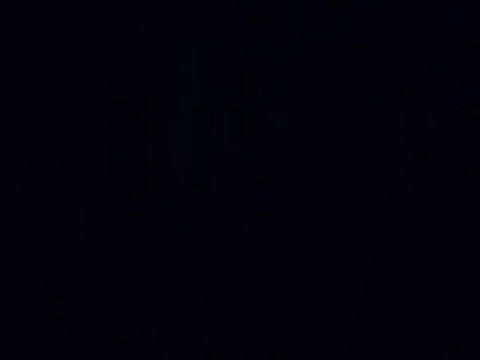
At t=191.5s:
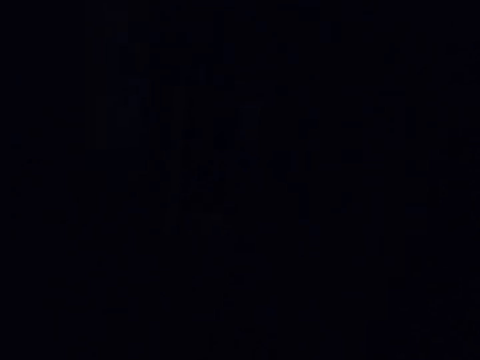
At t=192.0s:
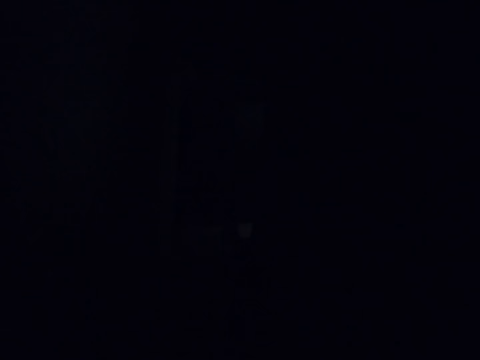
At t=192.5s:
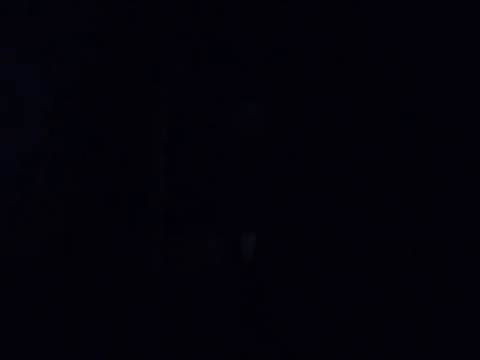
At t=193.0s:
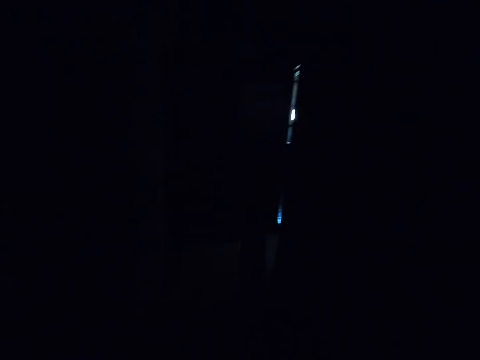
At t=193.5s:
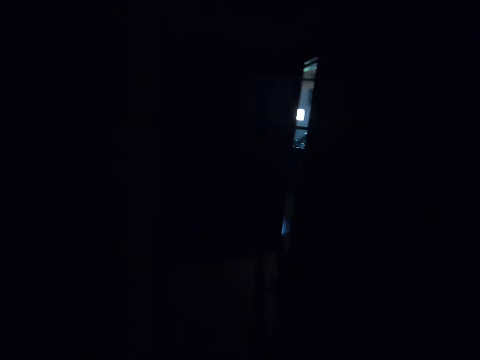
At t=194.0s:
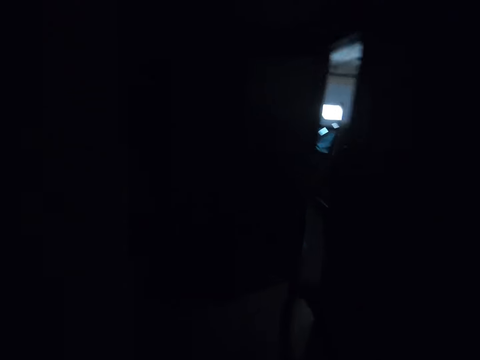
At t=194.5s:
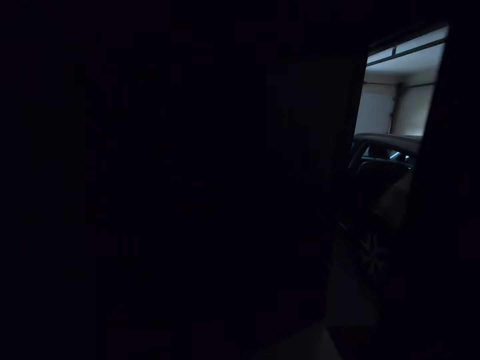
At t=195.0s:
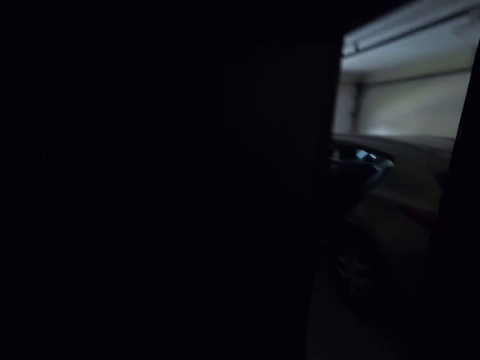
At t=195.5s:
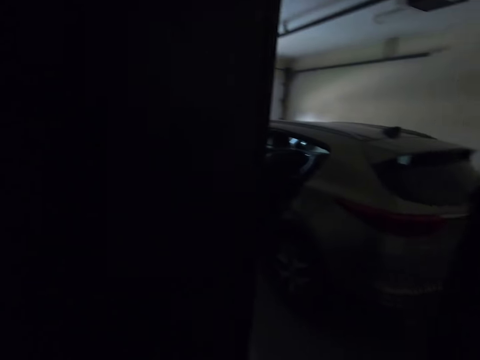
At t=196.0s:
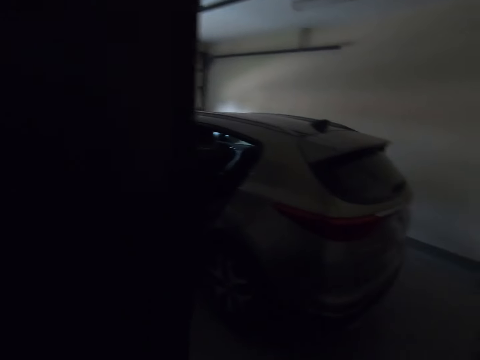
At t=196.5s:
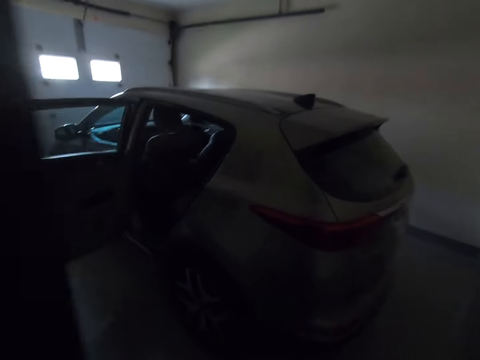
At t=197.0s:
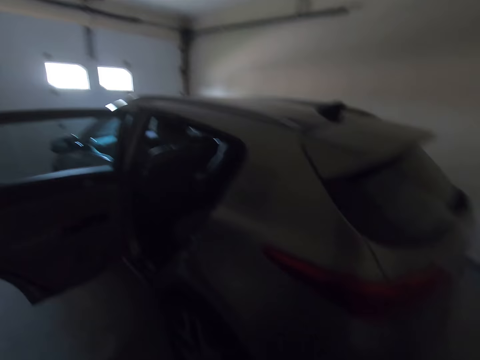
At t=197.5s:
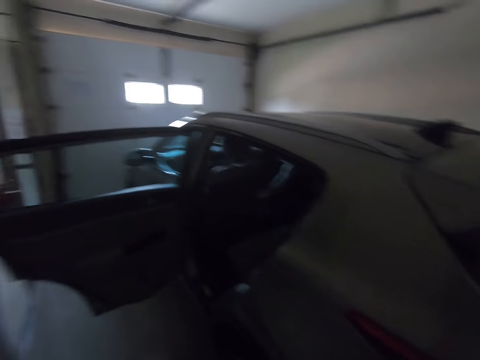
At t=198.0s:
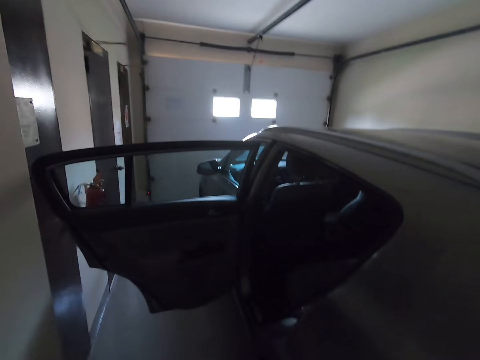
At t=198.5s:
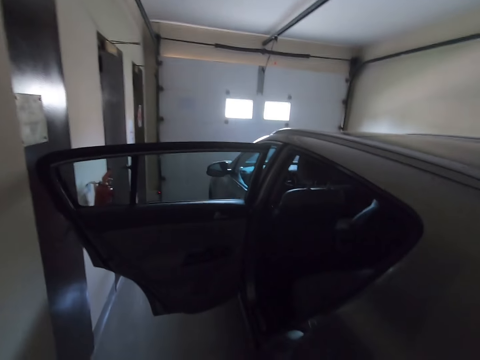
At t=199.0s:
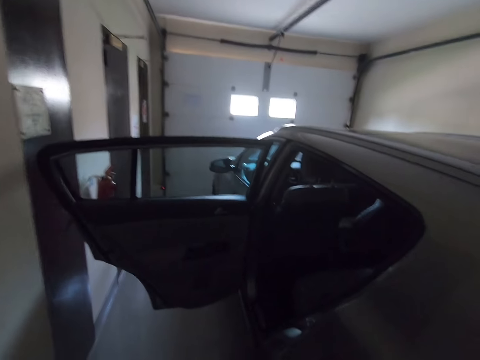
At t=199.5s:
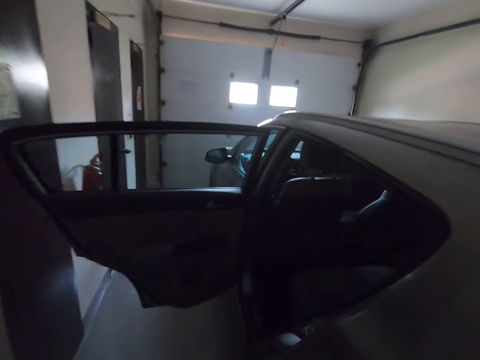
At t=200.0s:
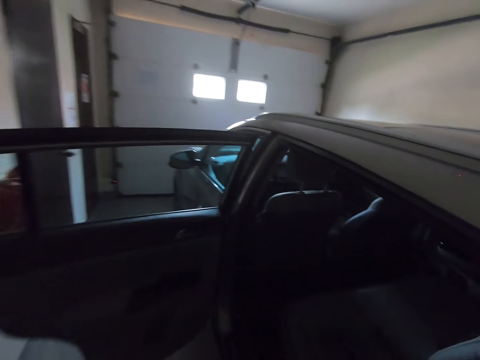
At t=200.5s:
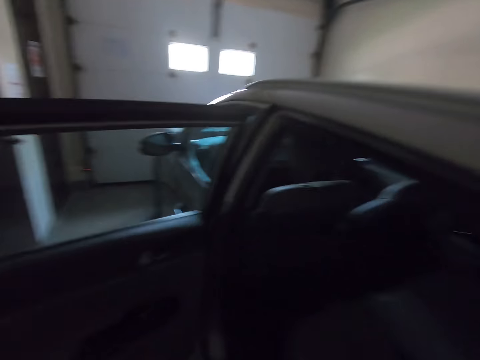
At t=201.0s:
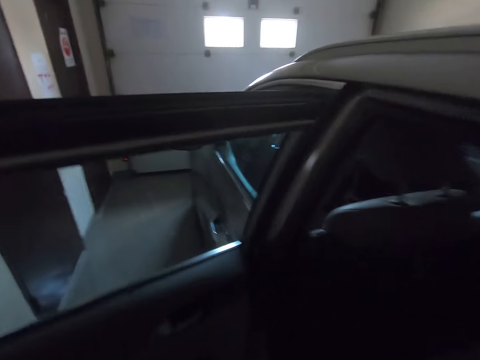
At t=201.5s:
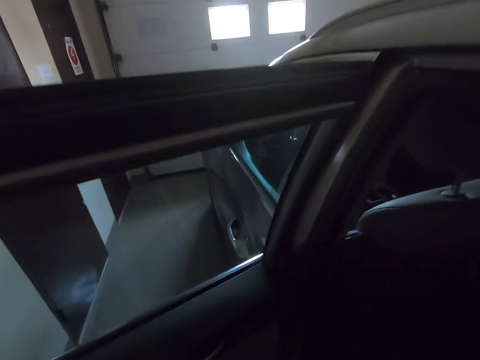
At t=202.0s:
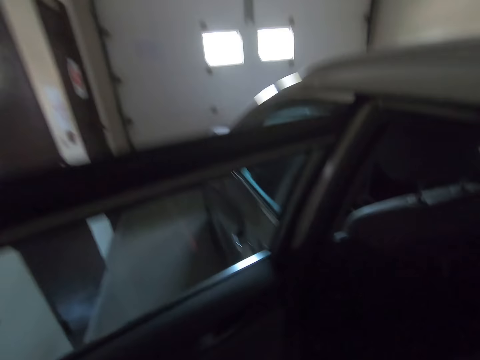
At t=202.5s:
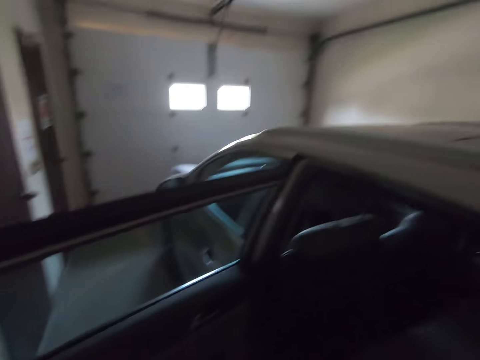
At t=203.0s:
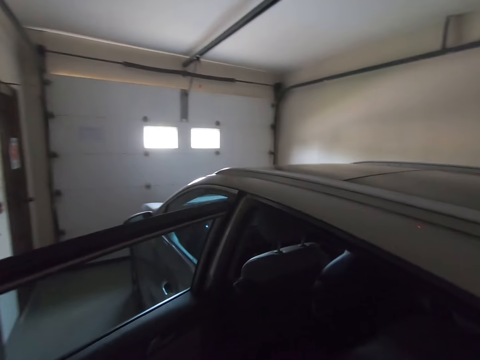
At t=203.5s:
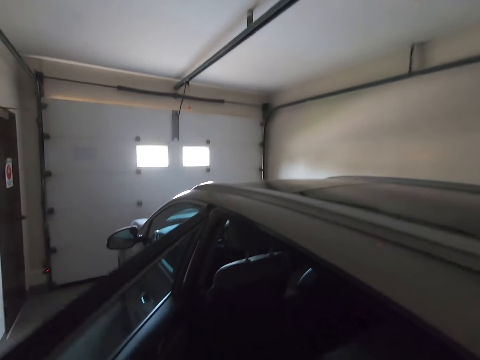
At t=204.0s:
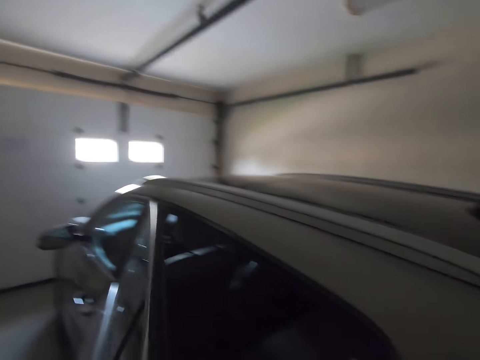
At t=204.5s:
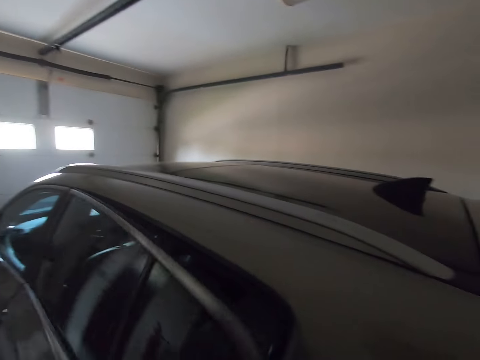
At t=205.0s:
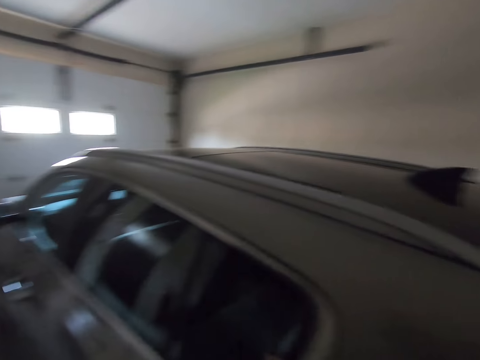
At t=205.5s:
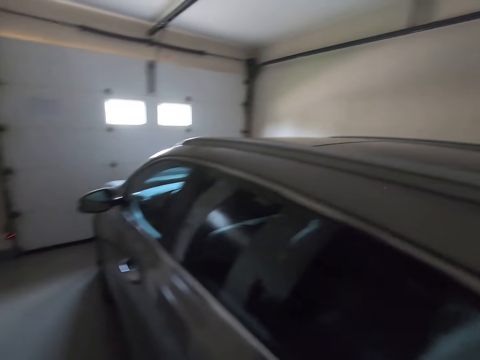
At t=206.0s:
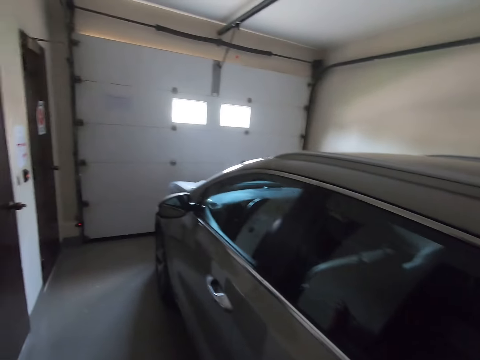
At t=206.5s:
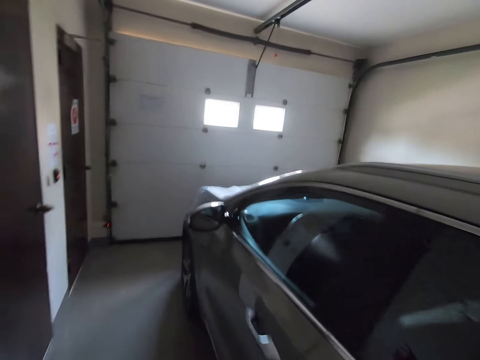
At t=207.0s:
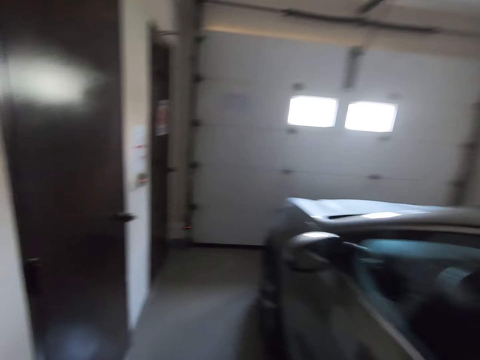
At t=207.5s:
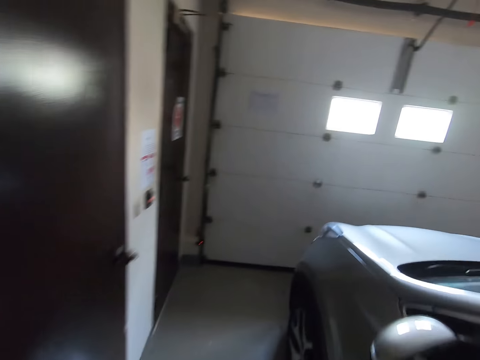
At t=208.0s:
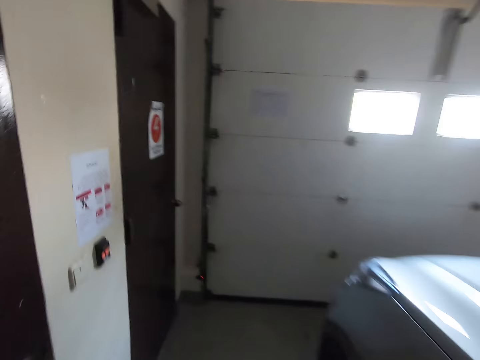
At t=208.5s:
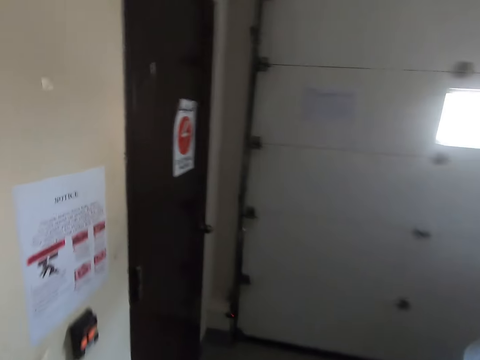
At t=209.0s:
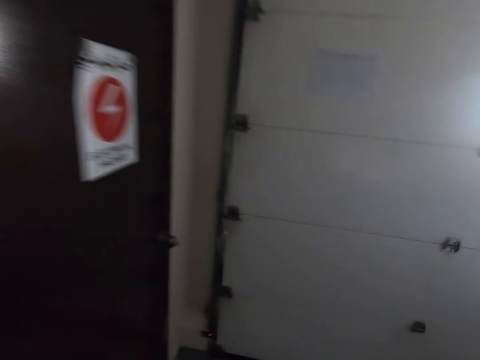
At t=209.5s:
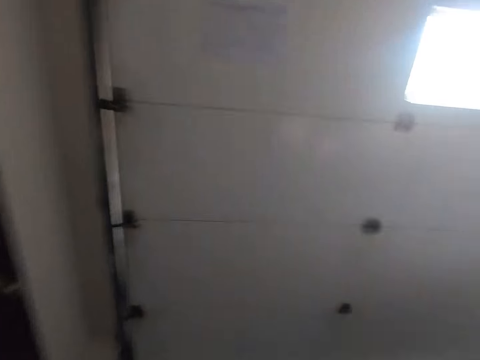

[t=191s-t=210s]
The camera wearer walks towards the outside door. They close the car back door. They walk.

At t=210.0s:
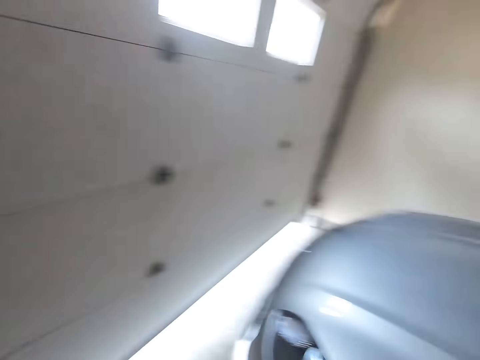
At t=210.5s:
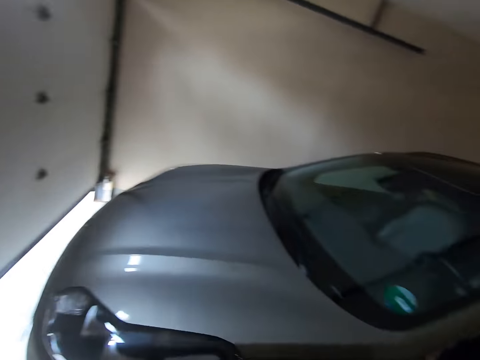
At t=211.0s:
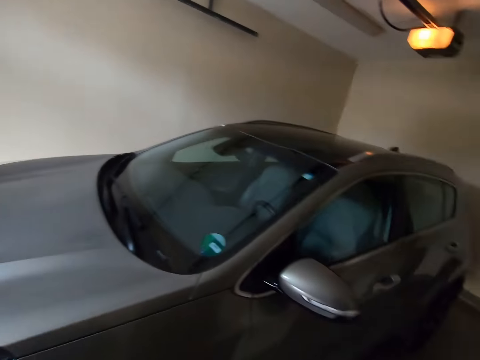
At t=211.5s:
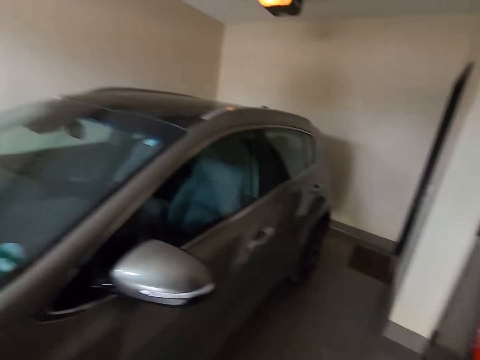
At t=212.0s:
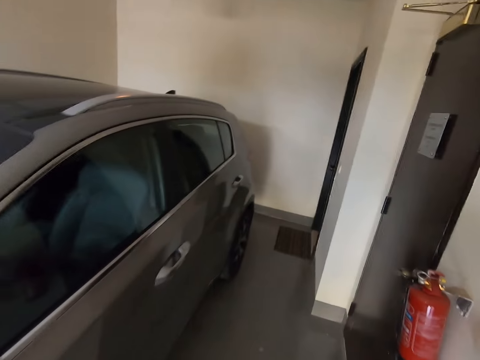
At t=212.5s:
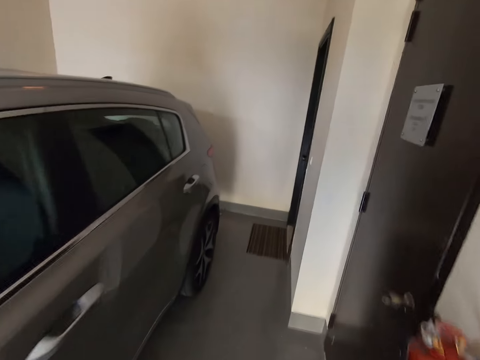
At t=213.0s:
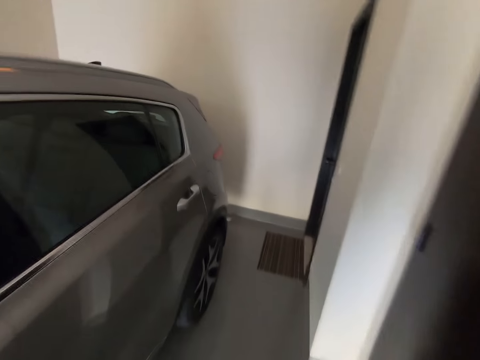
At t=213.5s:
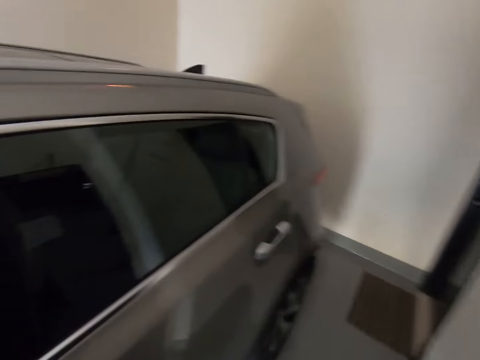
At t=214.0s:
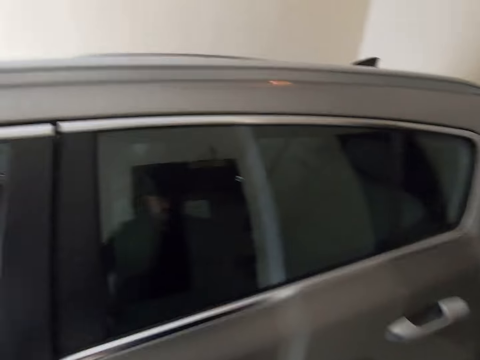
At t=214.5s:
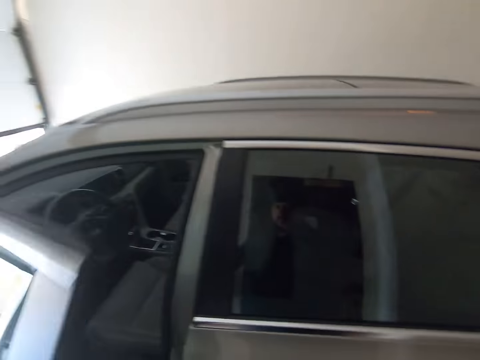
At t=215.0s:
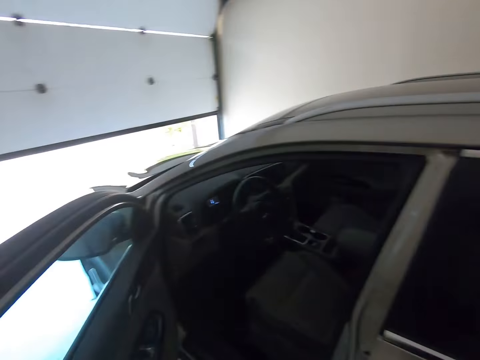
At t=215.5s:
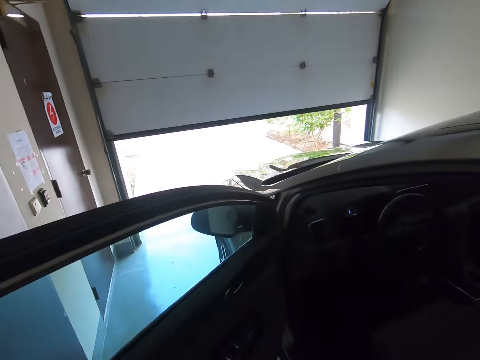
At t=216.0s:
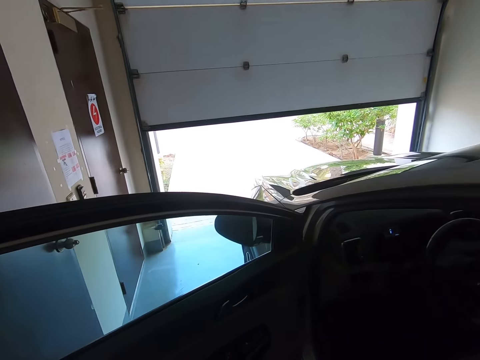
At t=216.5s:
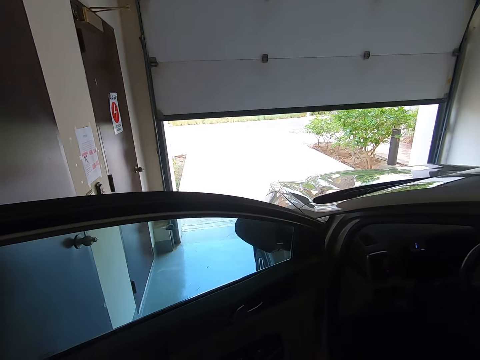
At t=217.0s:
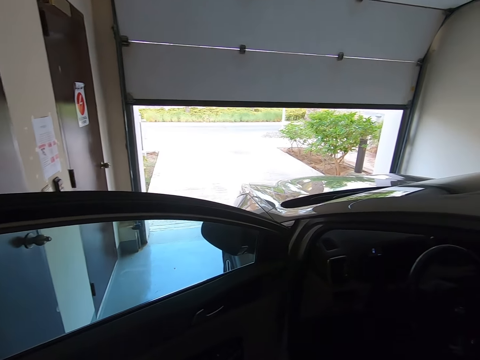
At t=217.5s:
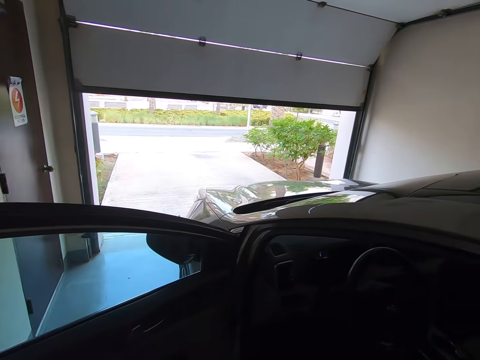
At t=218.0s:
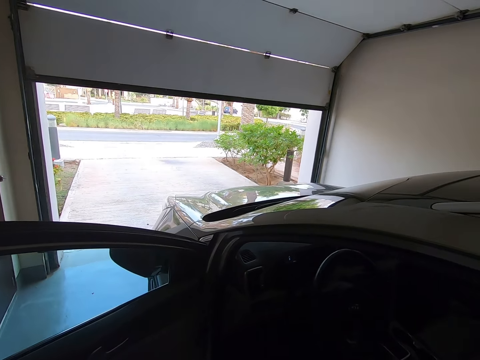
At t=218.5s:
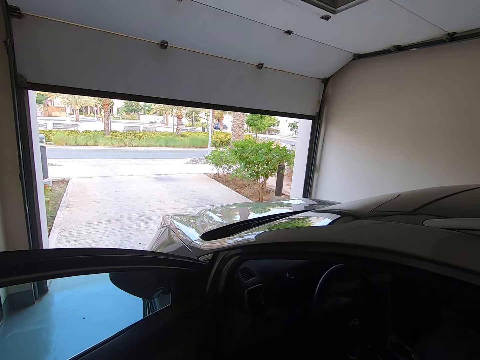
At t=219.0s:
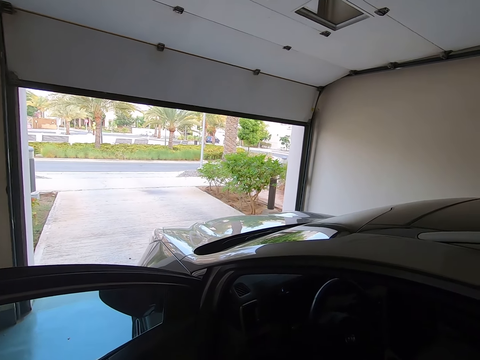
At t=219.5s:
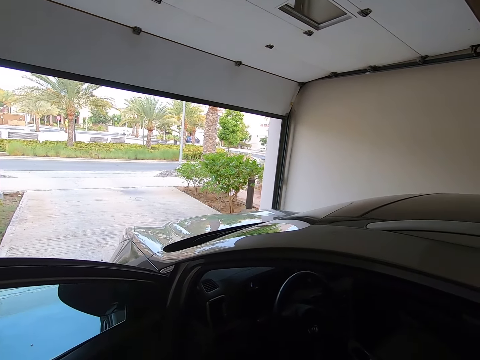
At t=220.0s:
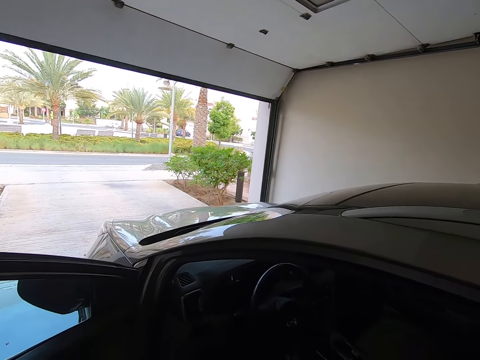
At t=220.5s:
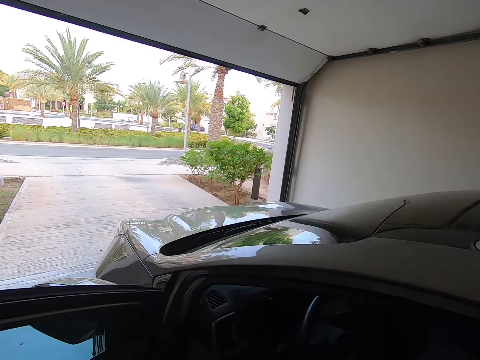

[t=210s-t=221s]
The camera wearer opens the car front door.
